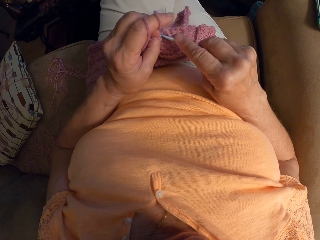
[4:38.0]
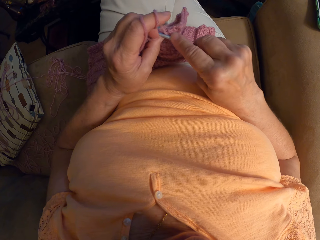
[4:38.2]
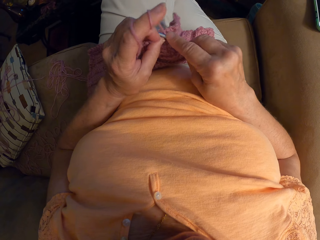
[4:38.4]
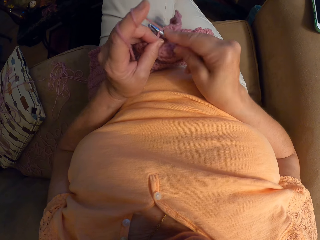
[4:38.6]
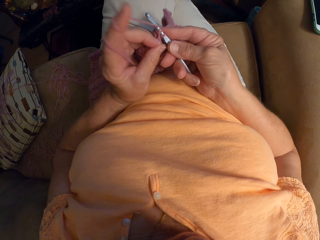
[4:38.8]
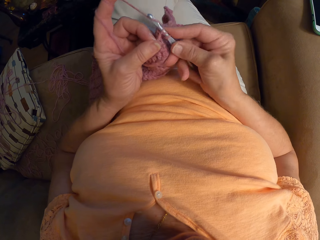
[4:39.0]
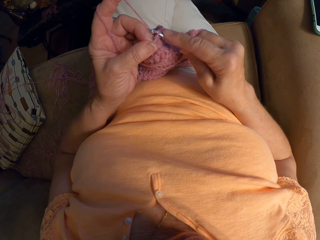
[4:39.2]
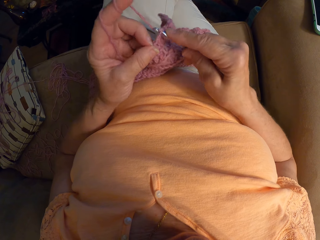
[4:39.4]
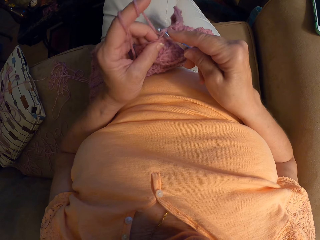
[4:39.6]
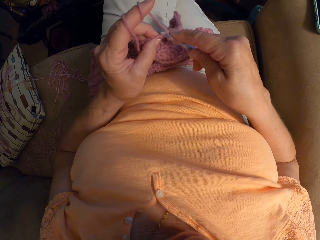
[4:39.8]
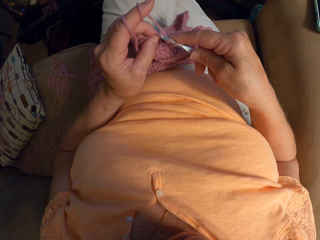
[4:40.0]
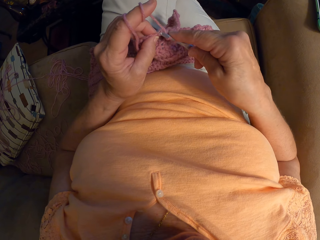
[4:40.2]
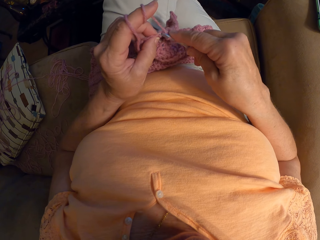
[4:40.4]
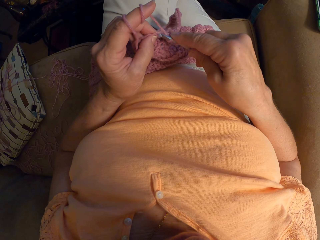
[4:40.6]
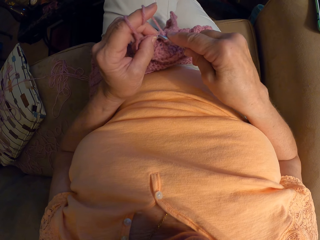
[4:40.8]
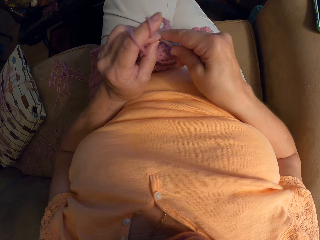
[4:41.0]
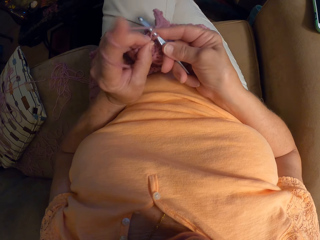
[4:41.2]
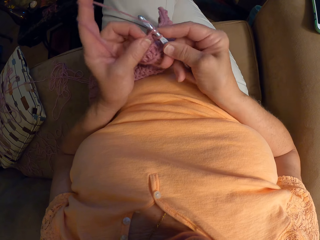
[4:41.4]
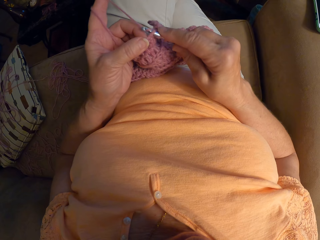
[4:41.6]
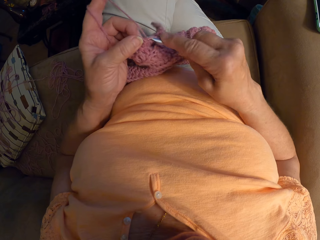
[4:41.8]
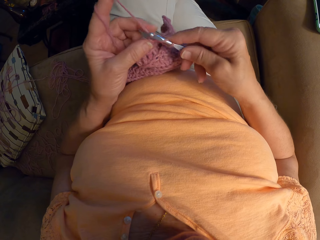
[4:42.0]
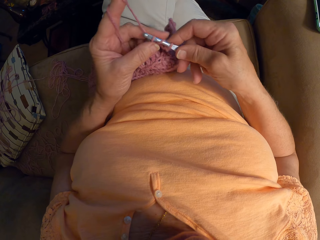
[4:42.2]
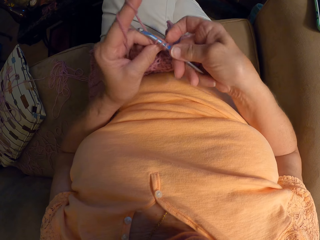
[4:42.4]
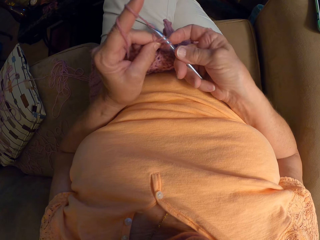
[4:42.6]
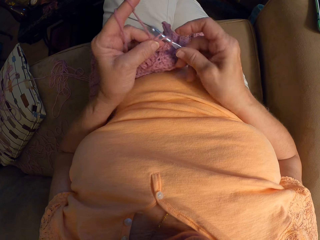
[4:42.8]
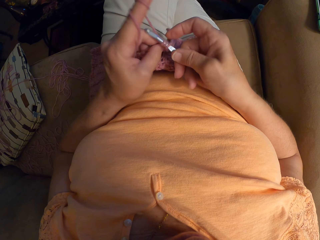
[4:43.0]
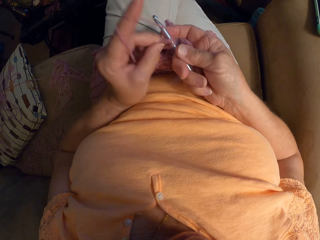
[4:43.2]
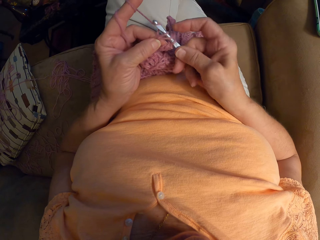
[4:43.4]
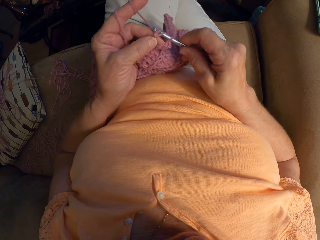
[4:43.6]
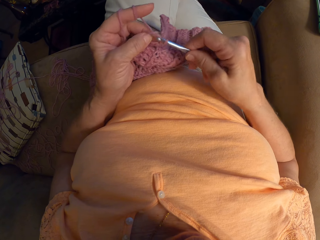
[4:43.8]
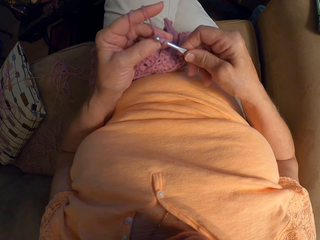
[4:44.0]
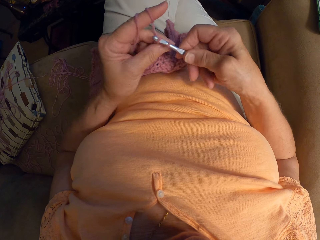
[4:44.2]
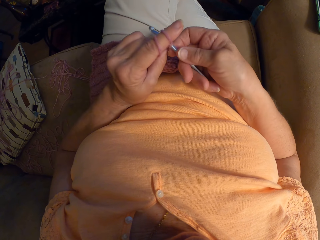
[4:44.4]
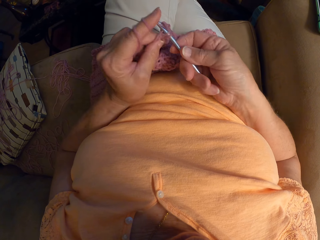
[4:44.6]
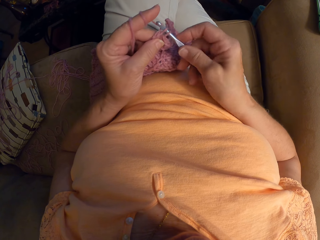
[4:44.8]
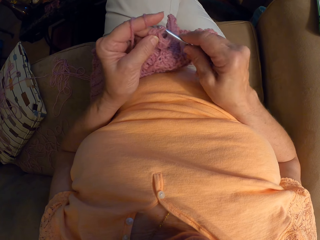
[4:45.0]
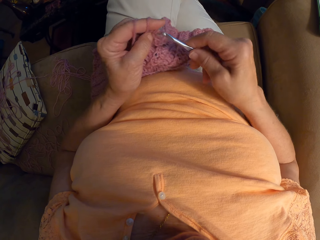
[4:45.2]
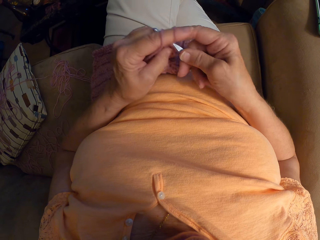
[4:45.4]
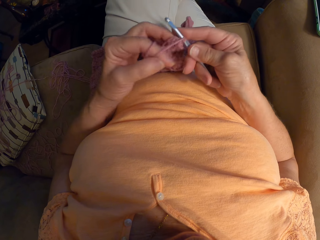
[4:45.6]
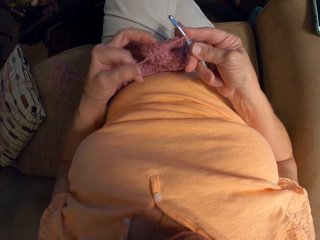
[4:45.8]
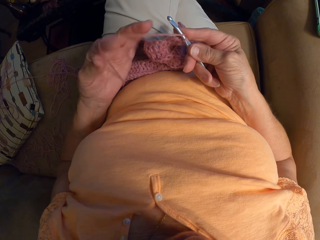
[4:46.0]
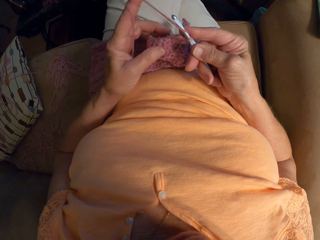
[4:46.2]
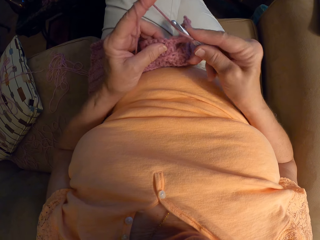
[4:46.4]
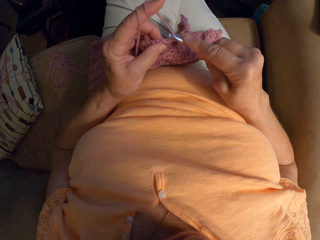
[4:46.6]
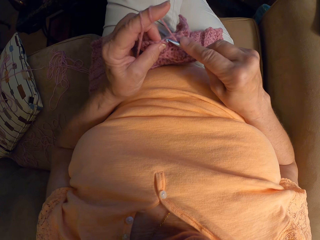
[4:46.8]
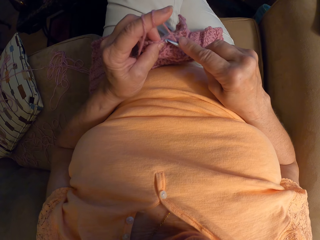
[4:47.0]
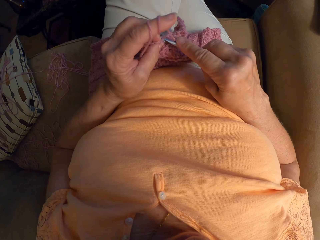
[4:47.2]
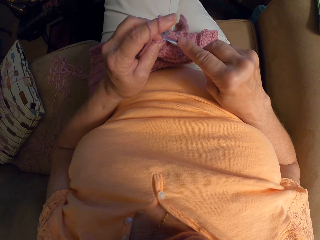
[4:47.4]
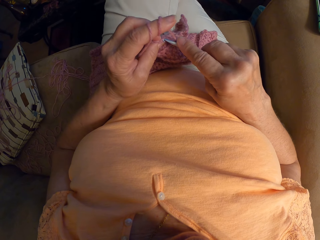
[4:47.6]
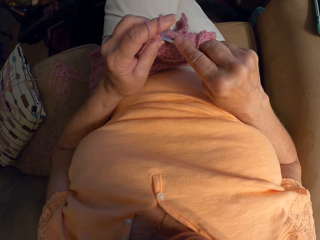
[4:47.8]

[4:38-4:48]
The camera wearer adjusts the yarn with her left index finger. She crochets with the yarn.

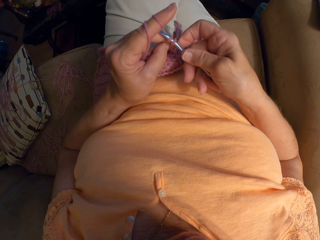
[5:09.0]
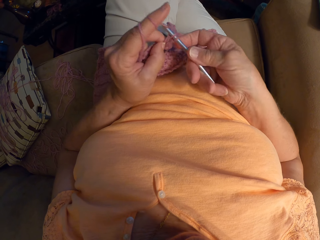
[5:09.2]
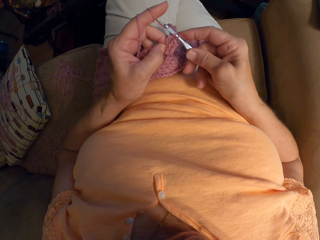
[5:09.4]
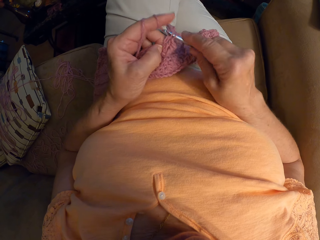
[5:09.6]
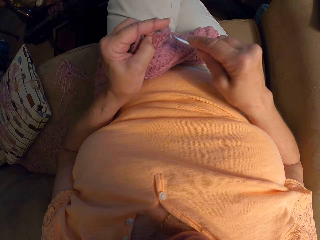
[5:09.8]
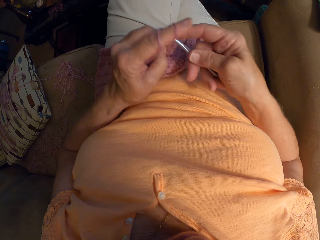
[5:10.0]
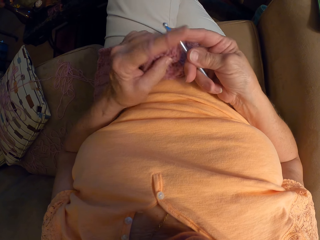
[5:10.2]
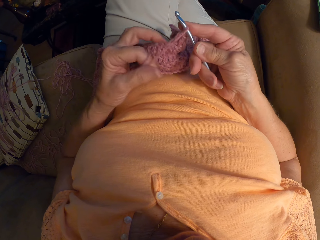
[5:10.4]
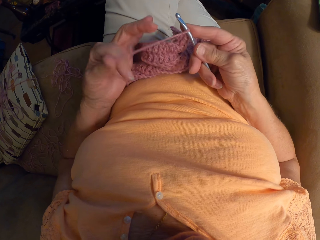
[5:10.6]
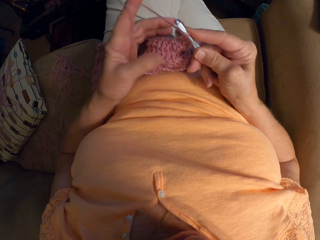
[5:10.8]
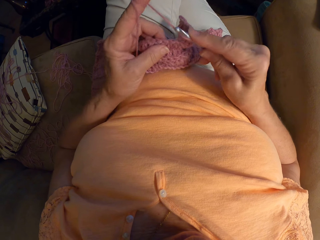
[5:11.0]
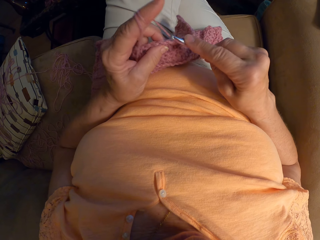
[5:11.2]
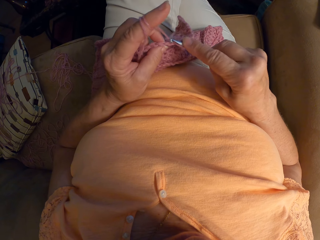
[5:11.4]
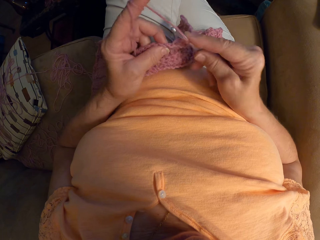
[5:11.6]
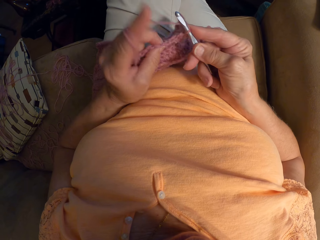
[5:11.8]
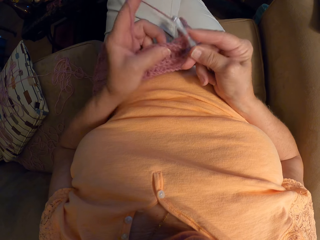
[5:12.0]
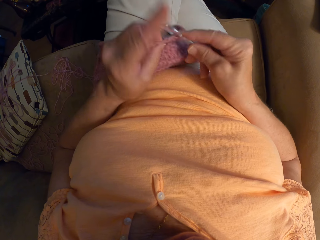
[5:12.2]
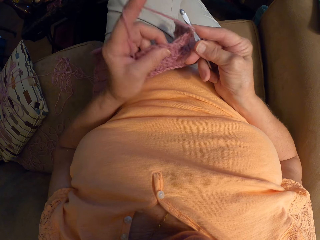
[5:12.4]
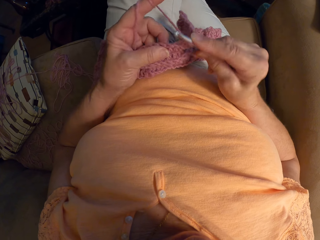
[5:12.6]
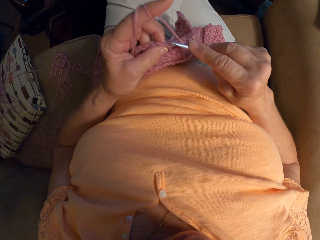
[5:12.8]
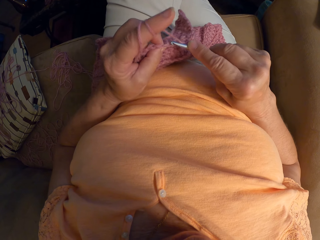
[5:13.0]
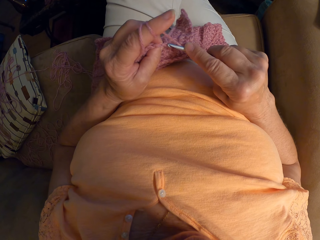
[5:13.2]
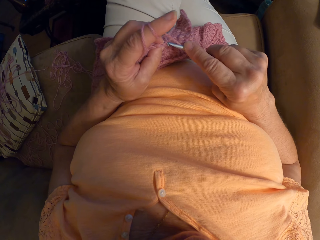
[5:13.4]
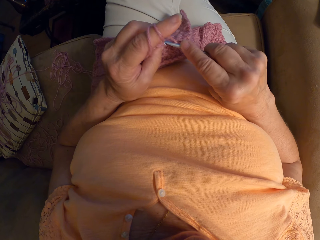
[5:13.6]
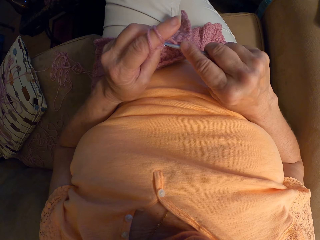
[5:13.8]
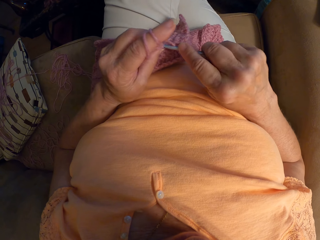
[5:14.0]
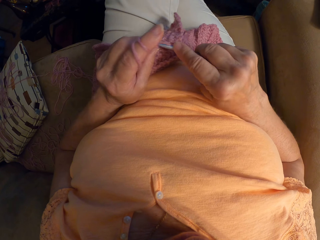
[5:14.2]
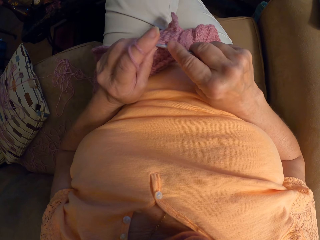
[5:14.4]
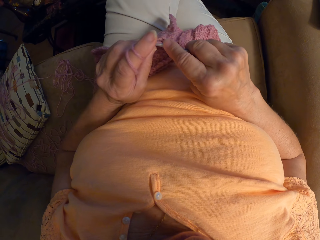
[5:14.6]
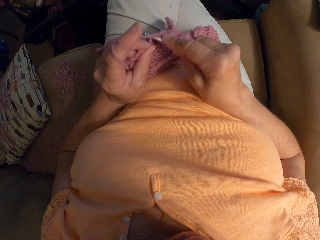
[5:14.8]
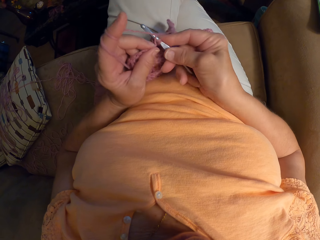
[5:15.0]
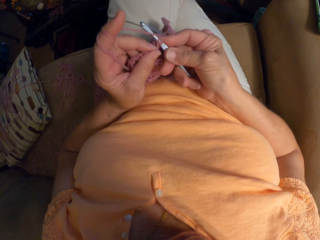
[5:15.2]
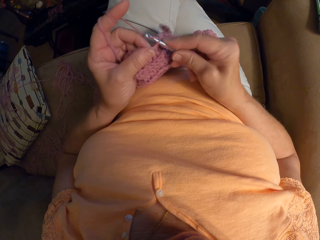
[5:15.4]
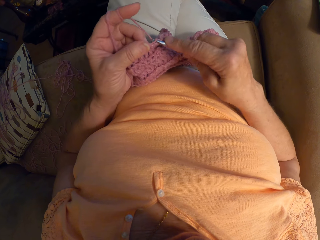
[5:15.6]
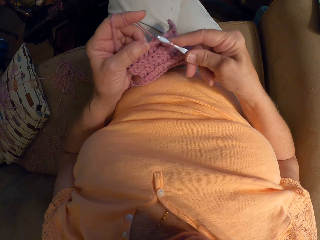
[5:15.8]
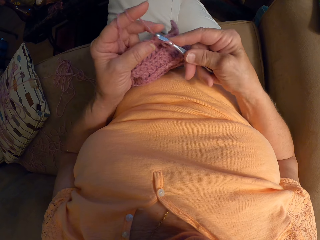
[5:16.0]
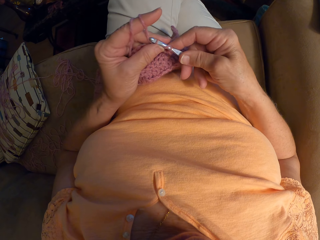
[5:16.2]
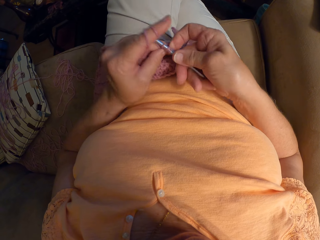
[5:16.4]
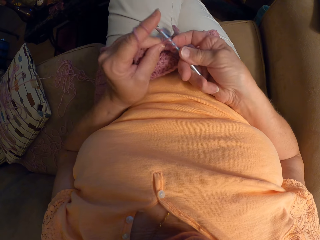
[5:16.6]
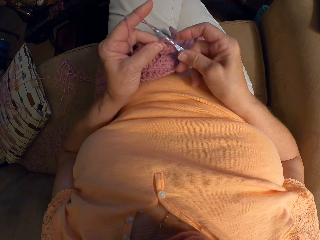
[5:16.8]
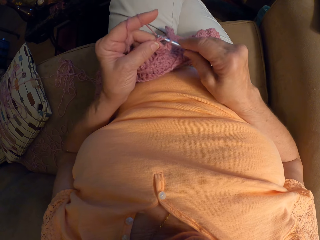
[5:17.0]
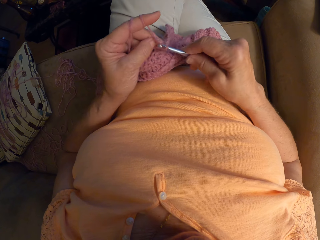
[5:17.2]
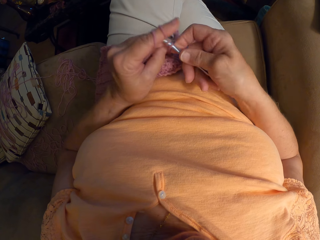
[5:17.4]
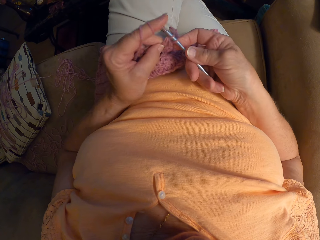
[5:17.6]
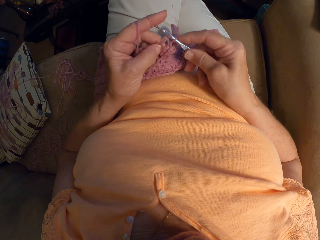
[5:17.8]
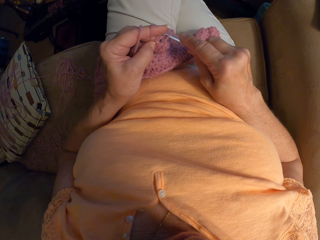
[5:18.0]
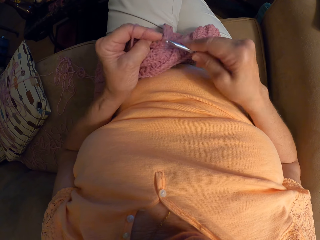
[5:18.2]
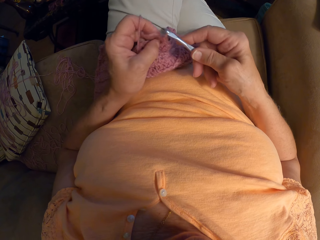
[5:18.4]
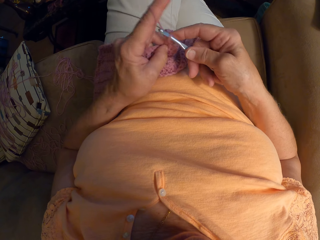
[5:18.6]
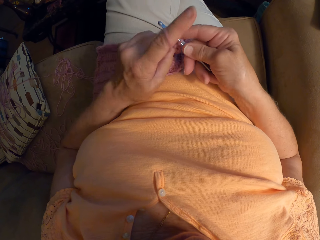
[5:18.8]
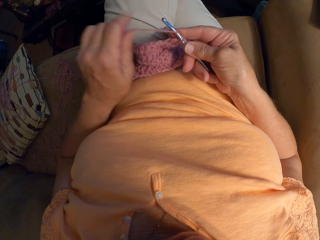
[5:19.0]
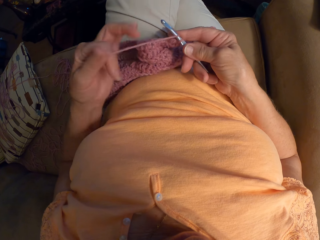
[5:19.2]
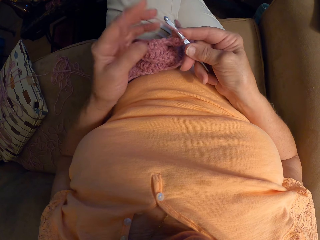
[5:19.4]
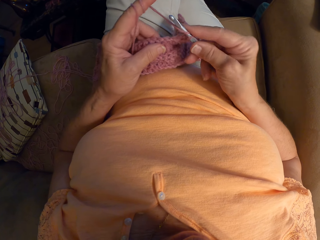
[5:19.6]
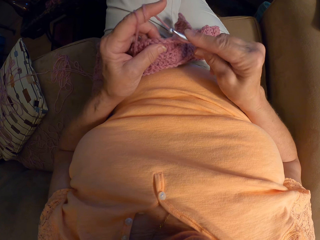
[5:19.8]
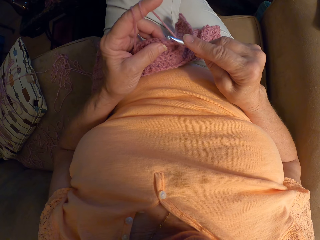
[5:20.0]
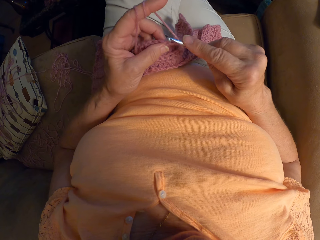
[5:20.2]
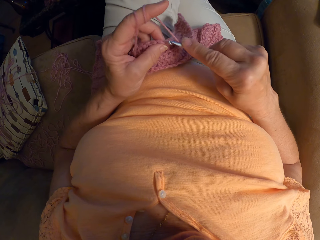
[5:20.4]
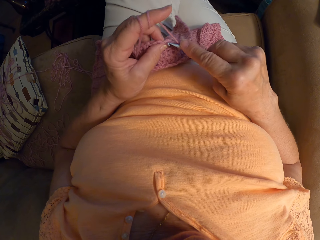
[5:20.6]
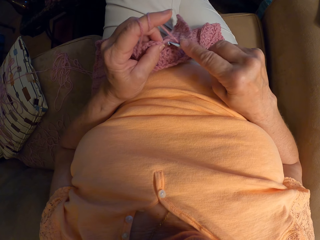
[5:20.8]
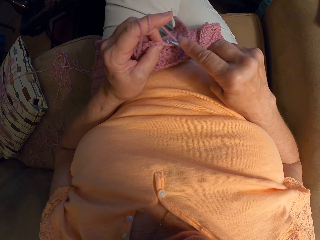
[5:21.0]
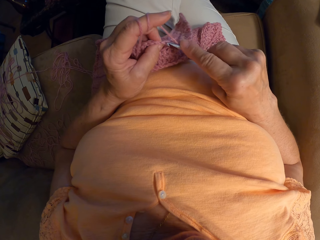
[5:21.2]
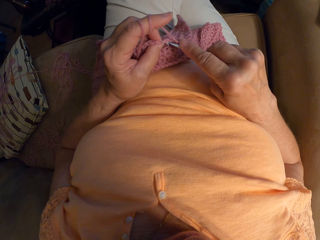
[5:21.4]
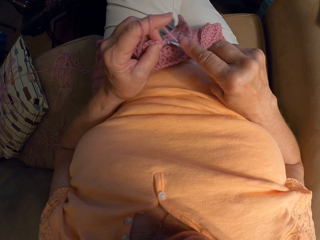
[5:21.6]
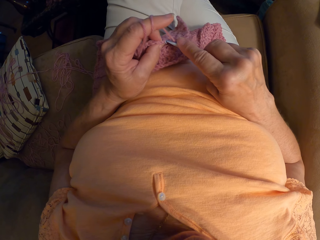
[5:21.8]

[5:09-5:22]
The camera wearer adjusts the yarn or thread with her left index finger. She crochets with the yarn. She knits the sweater fabric. She adjusts the yarn with her left index finger. She winds the thread on her finger. She crochets with the yarn.
